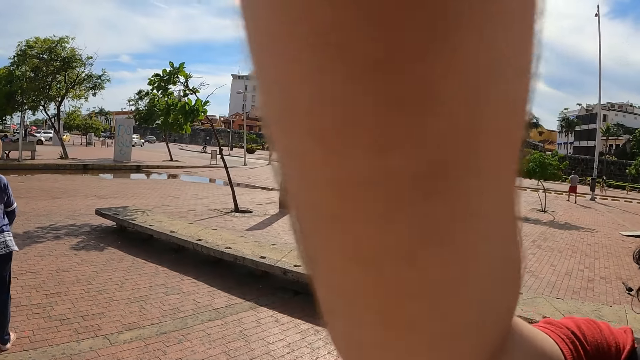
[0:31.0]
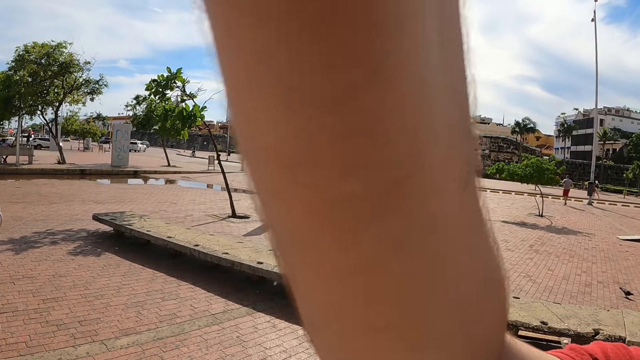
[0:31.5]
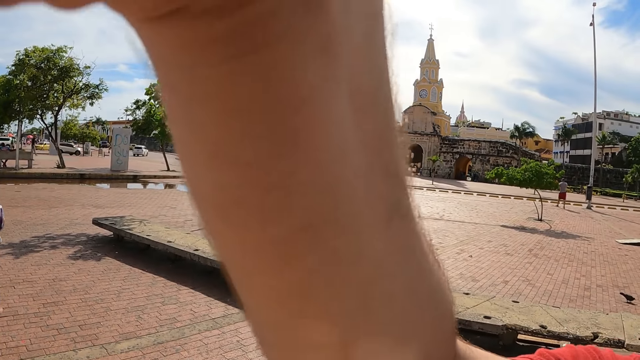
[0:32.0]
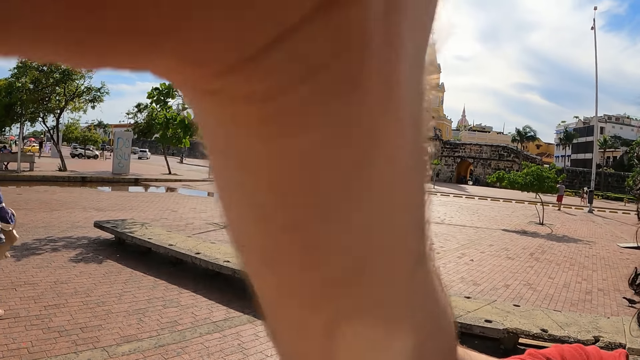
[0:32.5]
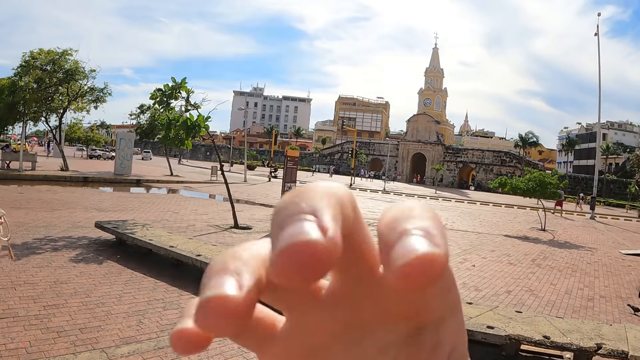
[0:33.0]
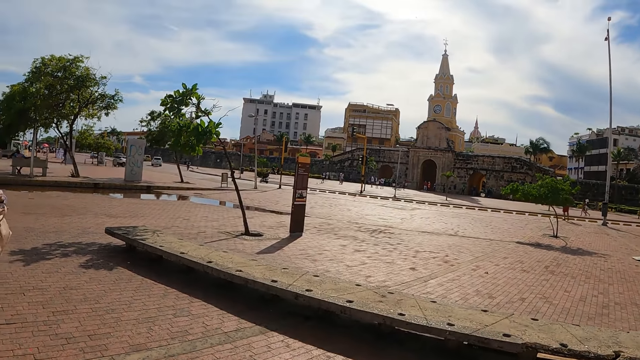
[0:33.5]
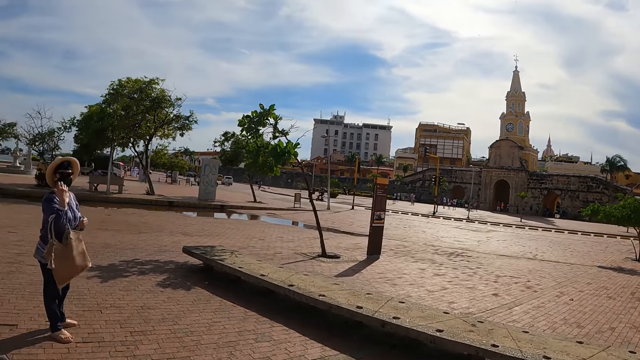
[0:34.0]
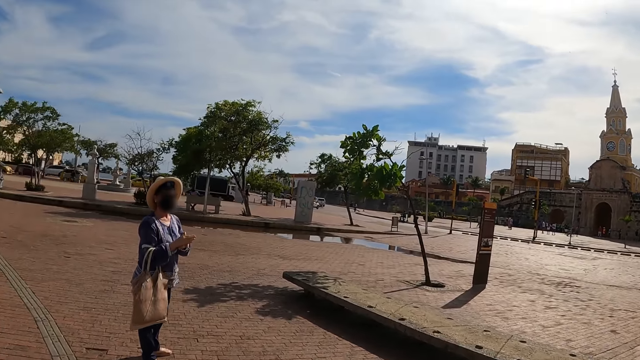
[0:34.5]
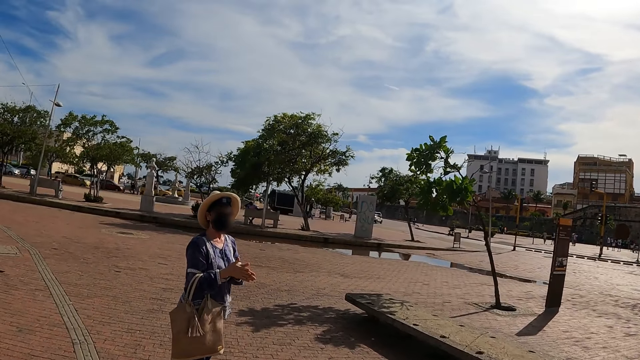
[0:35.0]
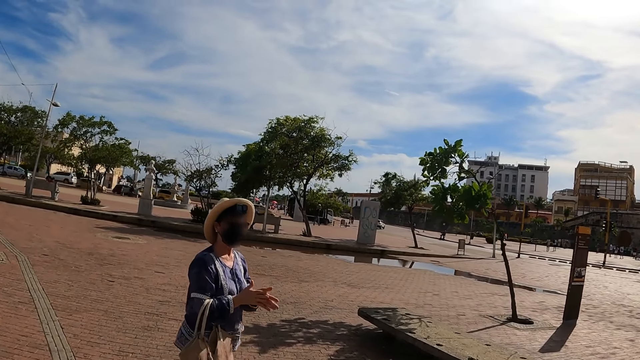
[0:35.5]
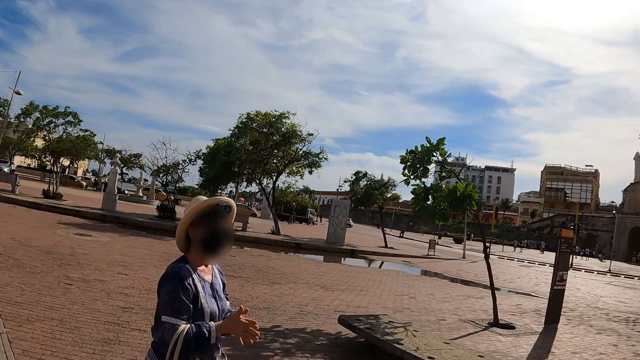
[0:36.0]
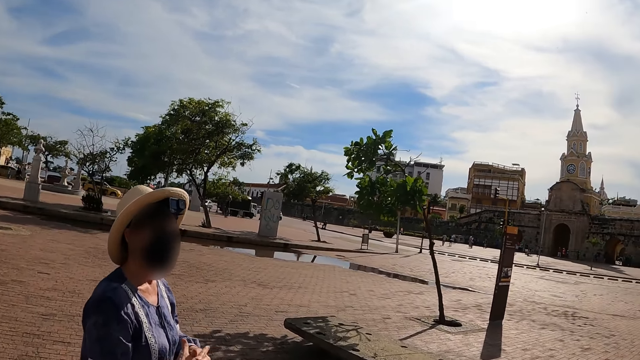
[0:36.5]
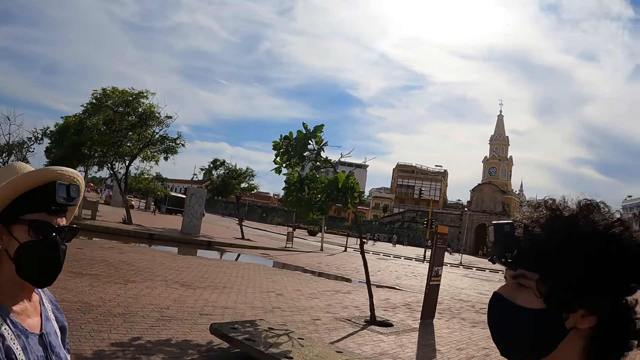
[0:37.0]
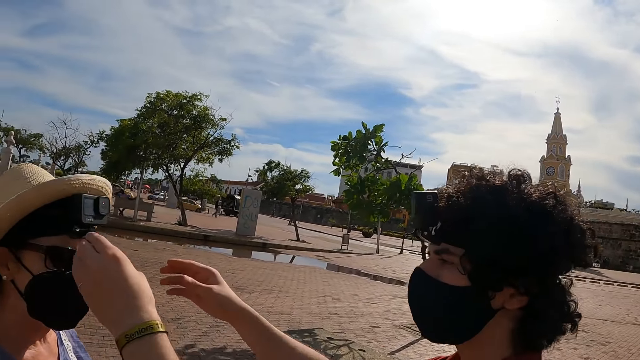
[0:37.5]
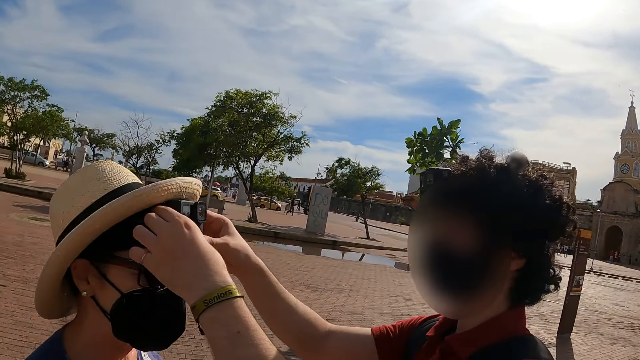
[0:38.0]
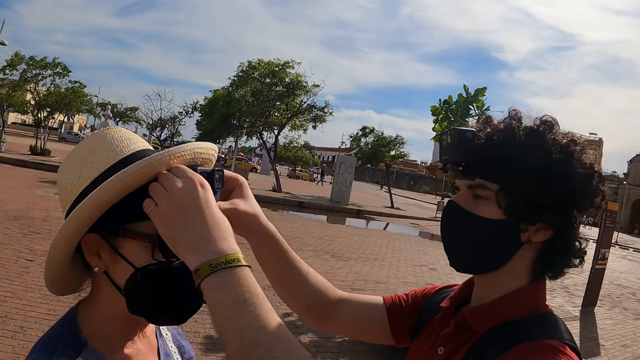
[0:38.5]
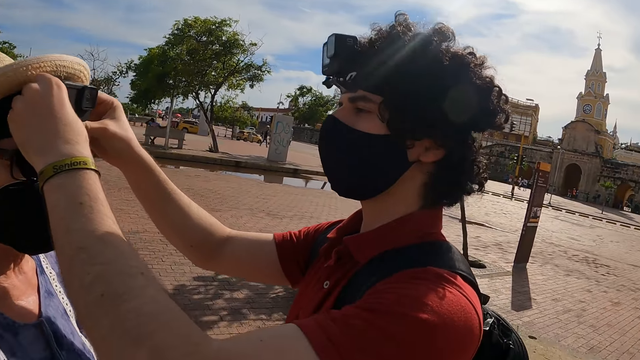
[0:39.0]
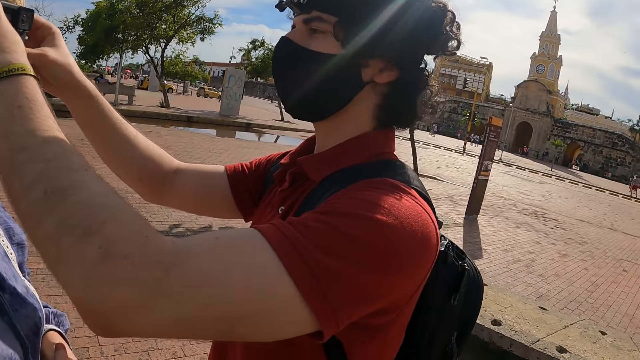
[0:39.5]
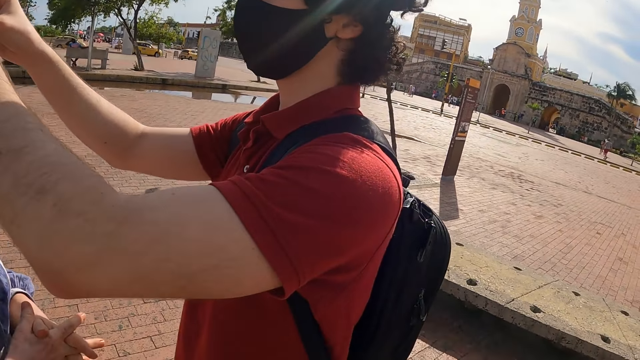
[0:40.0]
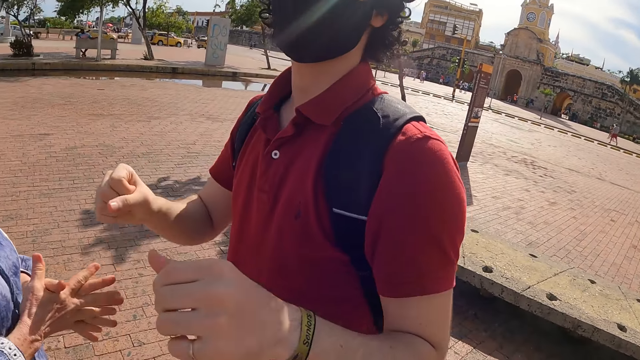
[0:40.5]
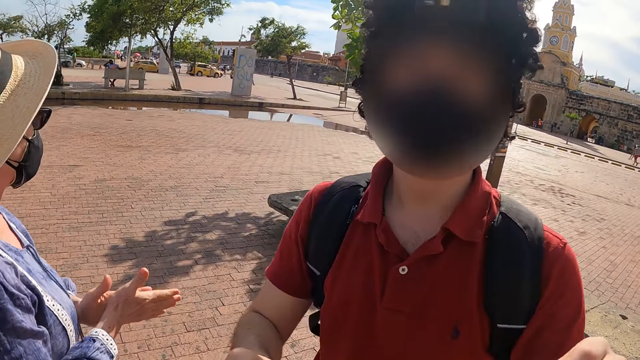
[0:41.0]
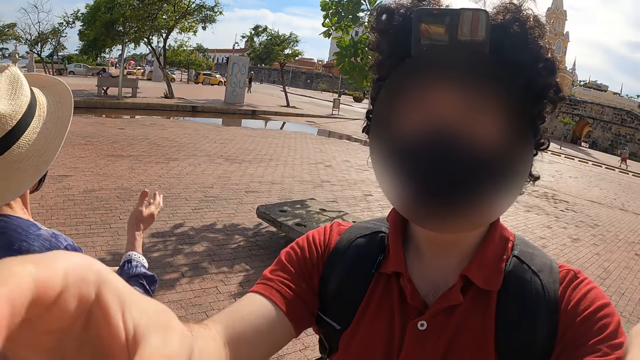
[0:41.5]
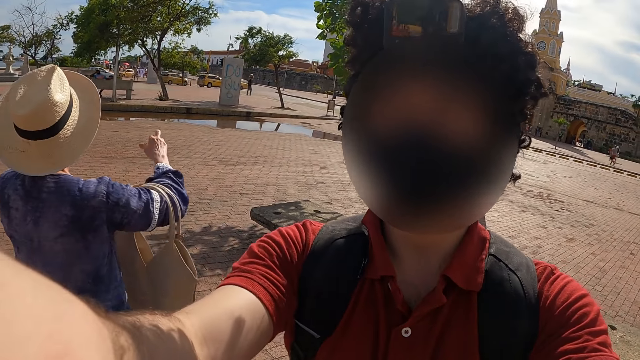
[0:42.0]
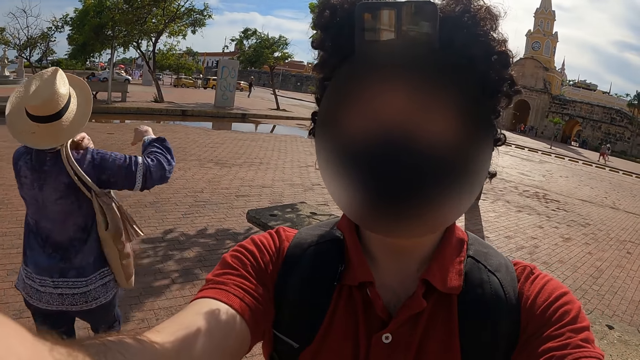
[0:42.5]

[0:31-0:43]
The camera wearer interacts with a person. Another person holds a camera.

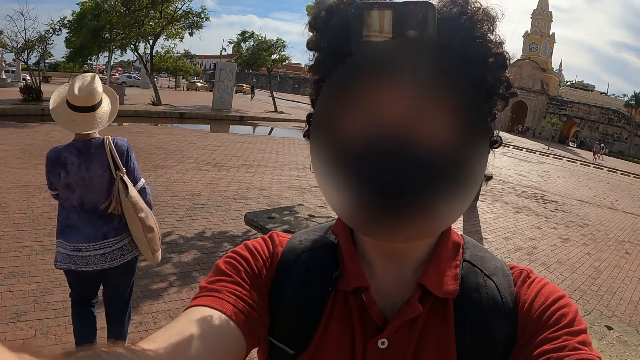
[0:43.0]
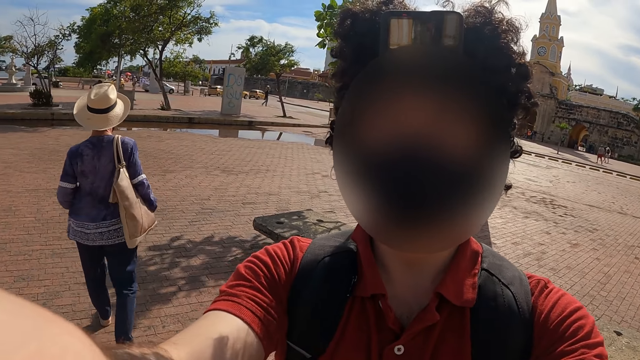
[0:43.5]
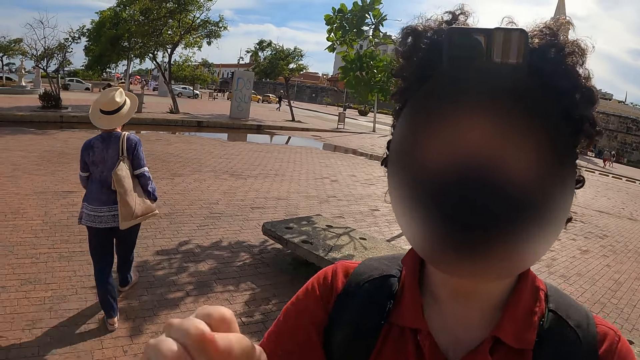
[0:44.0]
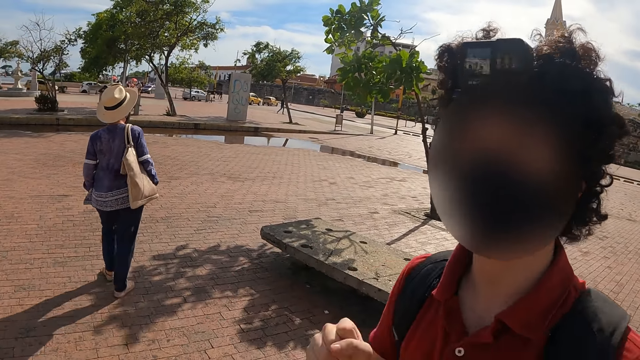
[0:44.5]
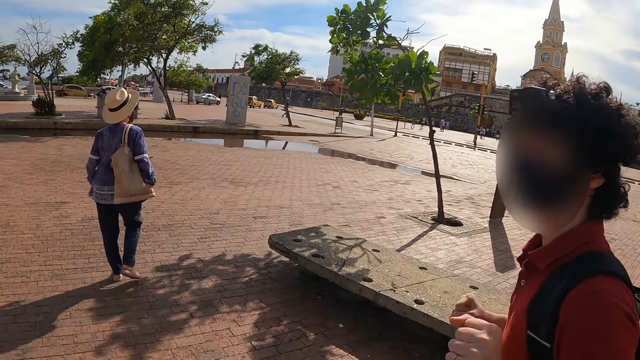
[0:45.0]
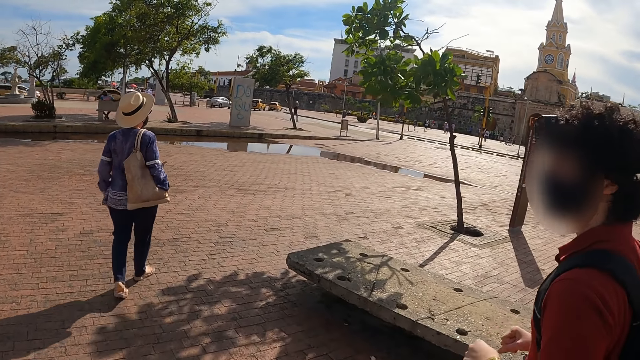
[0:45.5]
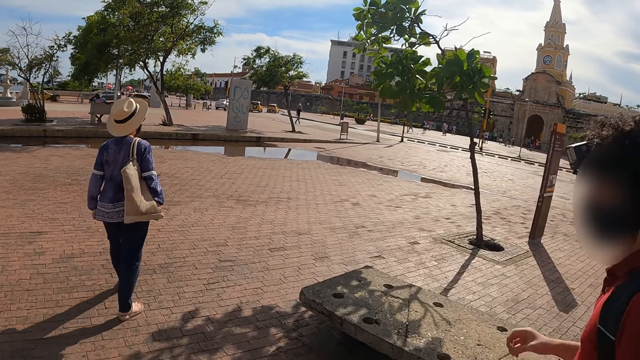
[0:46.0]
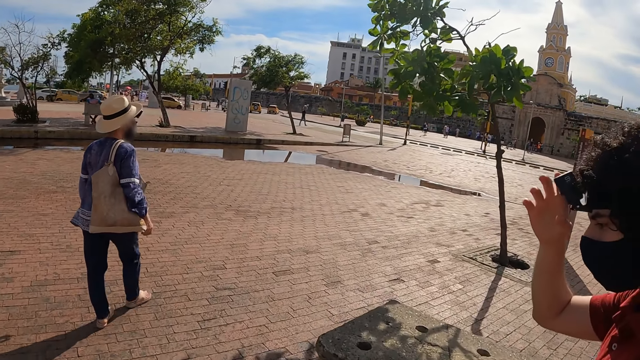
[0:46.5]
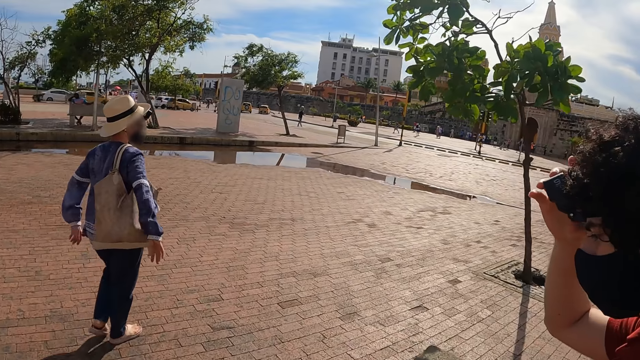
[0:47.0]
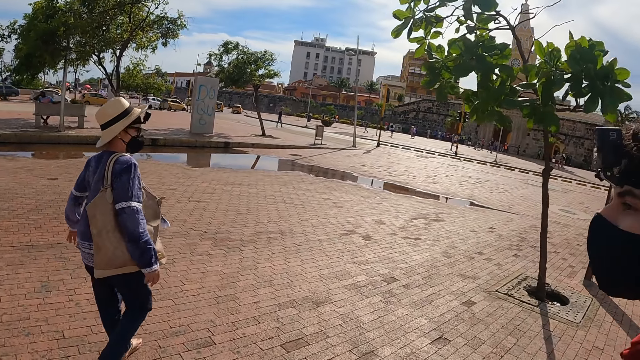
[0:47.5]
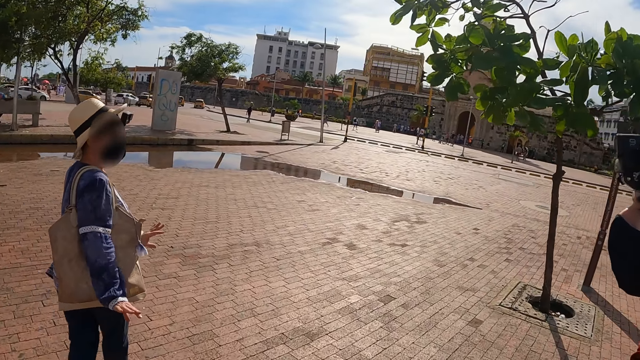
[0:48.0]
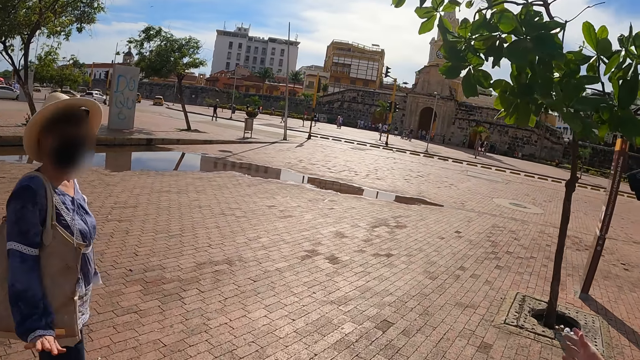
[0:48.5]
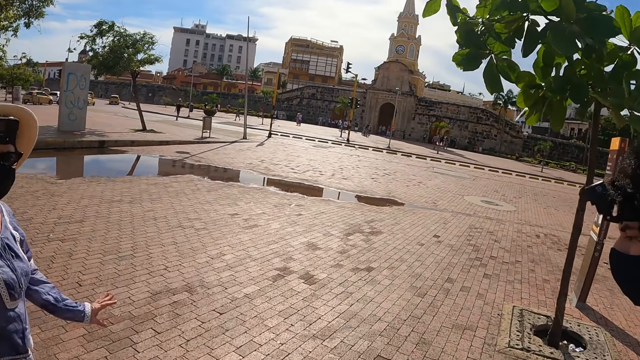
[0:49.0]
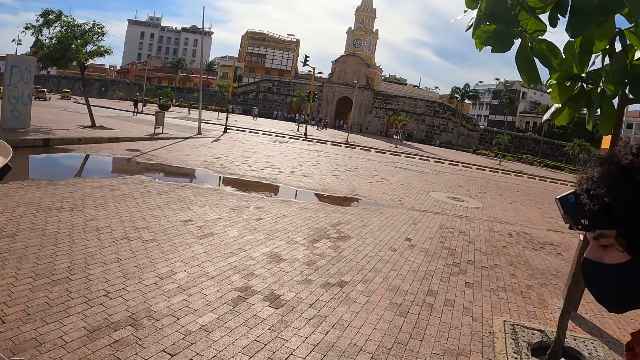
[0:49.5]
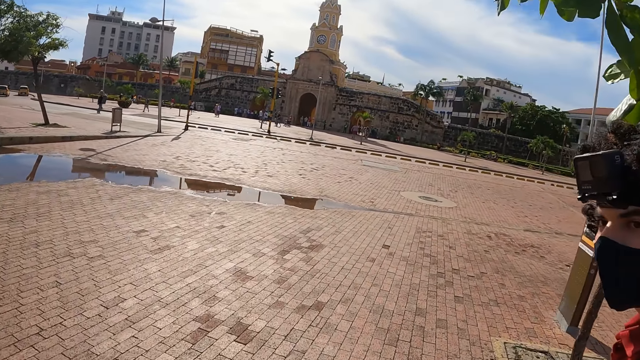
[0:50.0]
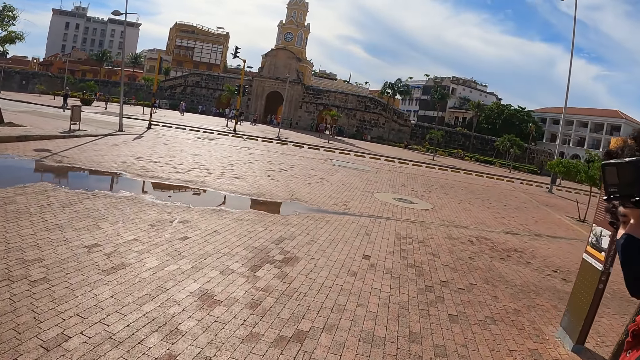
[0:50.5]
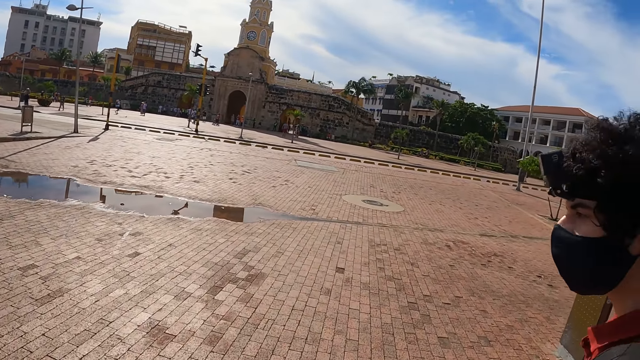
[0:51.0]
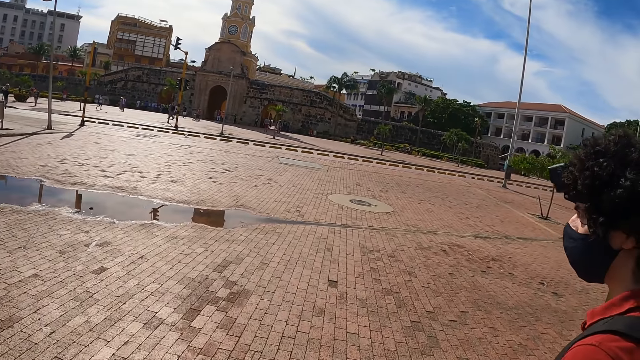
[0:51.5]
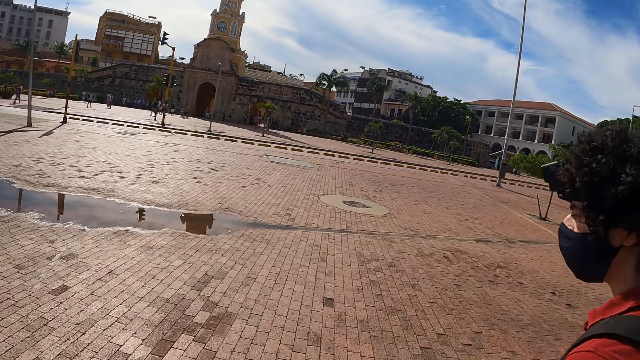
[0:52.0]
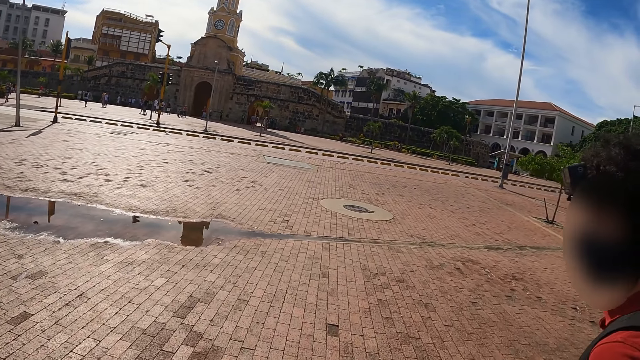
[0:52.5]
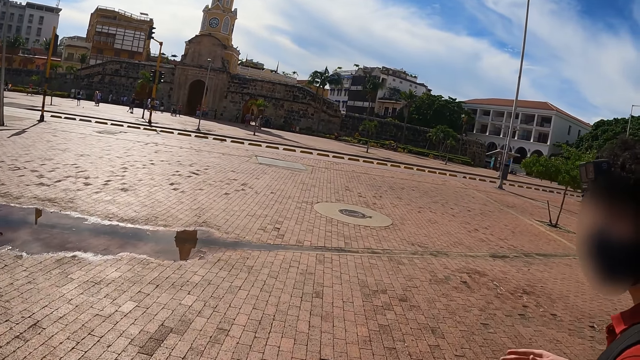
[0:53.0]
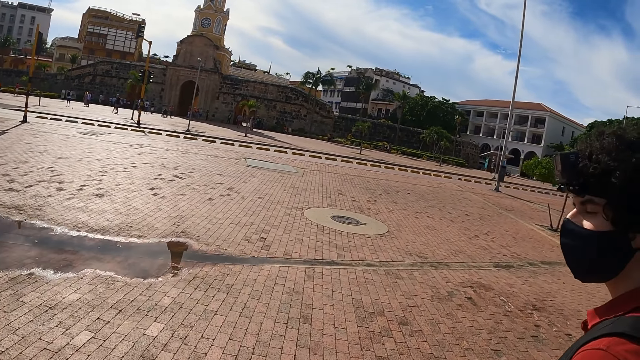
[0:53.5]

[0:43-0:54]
The camera wearer walks.
